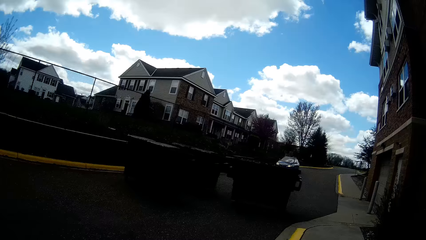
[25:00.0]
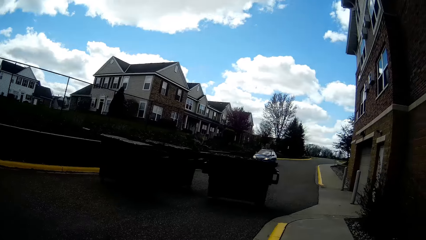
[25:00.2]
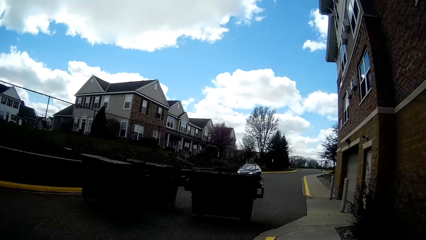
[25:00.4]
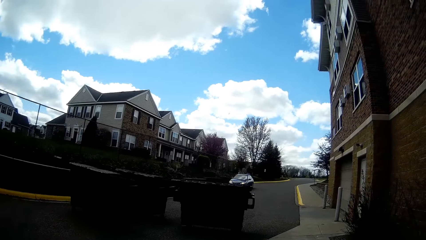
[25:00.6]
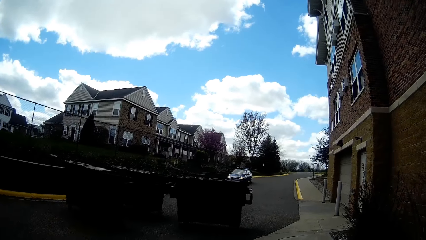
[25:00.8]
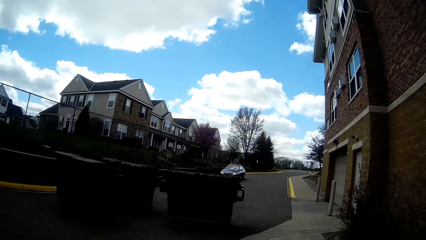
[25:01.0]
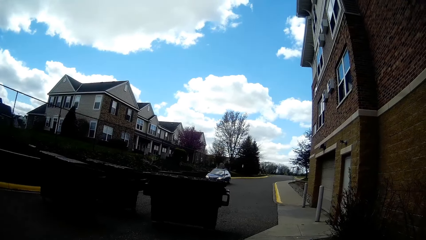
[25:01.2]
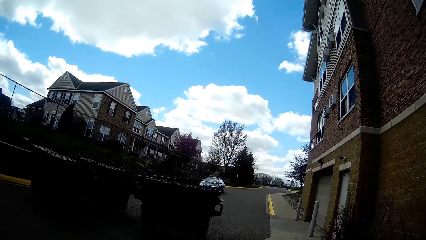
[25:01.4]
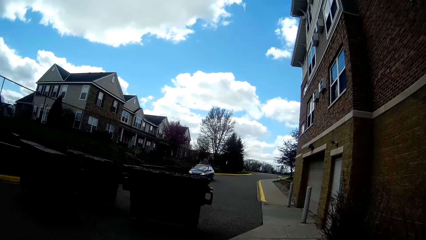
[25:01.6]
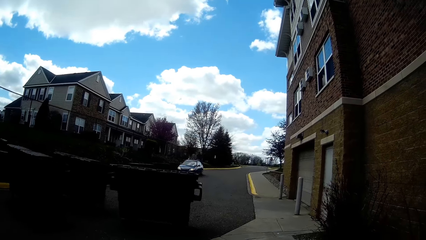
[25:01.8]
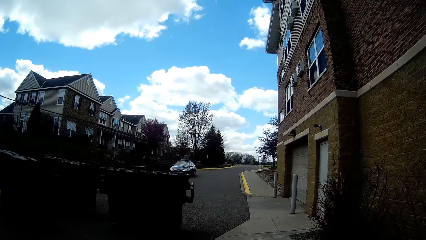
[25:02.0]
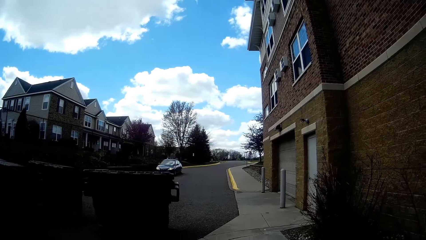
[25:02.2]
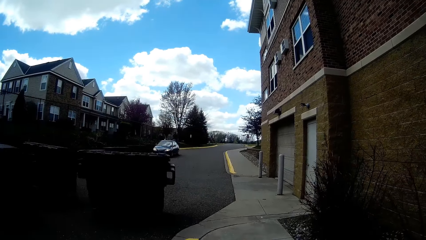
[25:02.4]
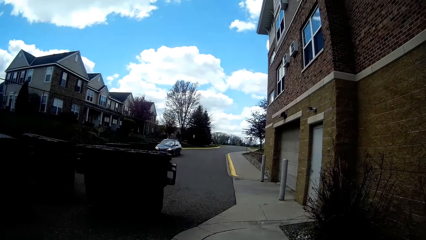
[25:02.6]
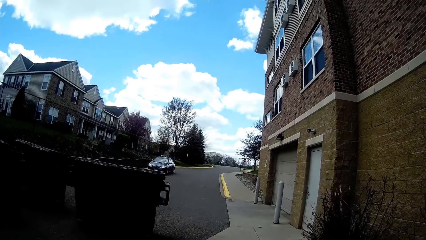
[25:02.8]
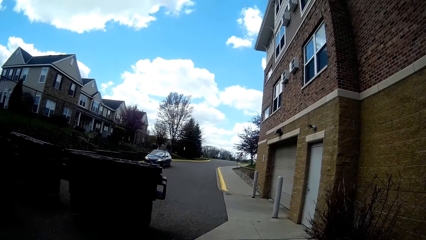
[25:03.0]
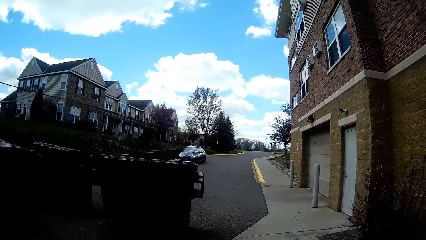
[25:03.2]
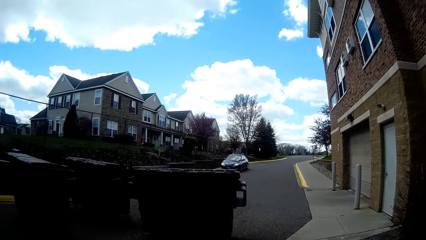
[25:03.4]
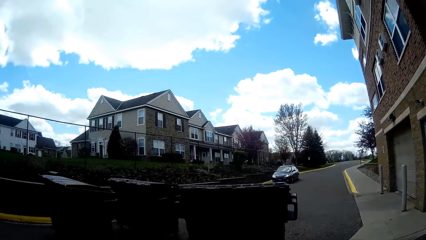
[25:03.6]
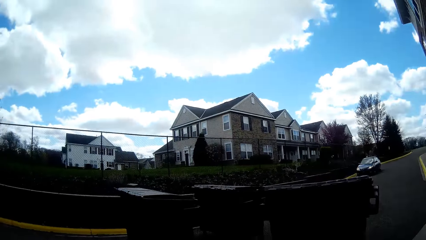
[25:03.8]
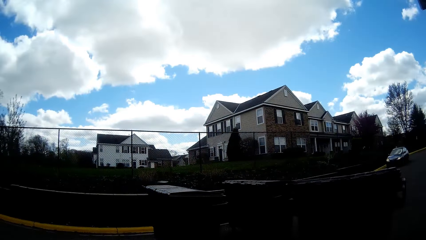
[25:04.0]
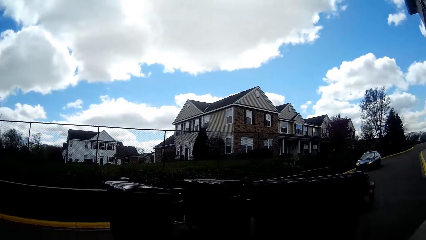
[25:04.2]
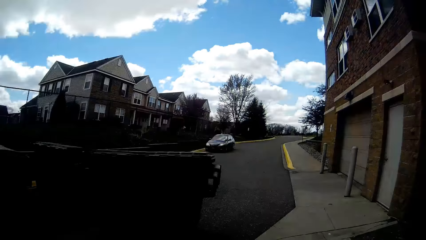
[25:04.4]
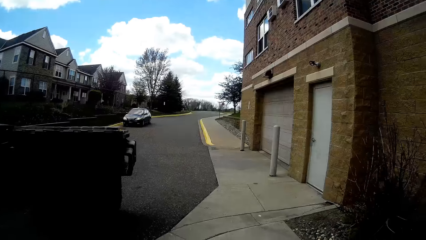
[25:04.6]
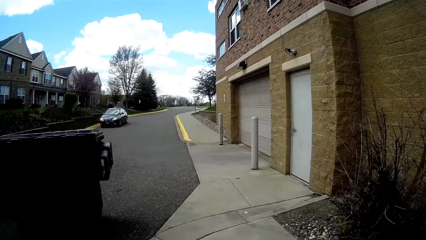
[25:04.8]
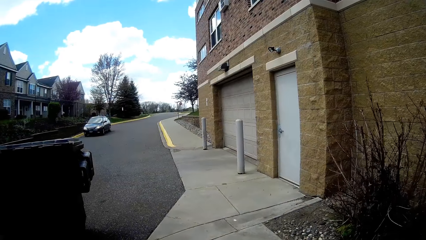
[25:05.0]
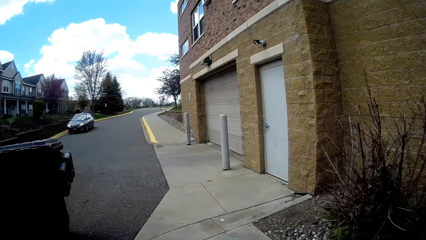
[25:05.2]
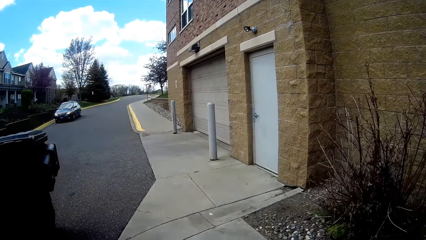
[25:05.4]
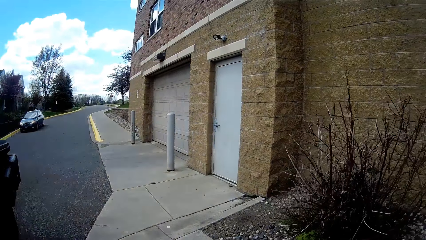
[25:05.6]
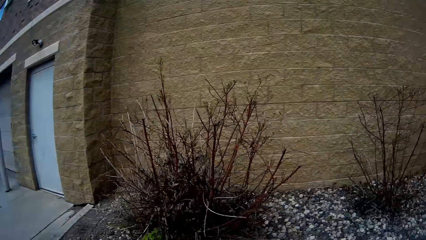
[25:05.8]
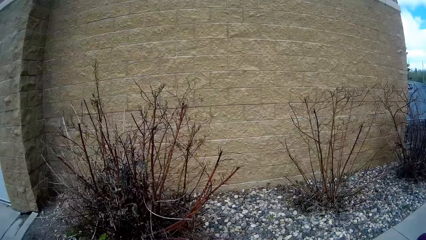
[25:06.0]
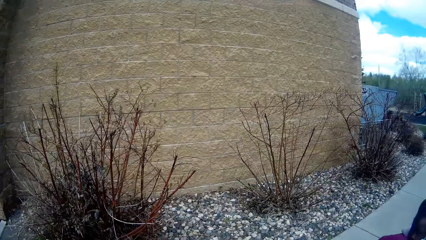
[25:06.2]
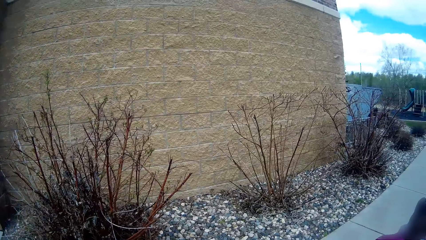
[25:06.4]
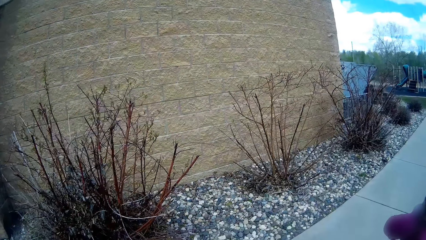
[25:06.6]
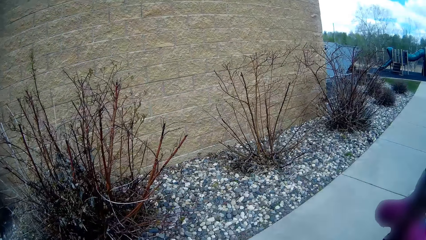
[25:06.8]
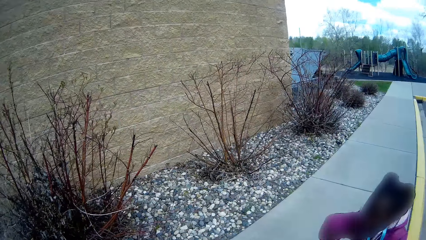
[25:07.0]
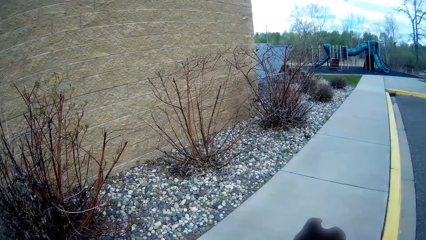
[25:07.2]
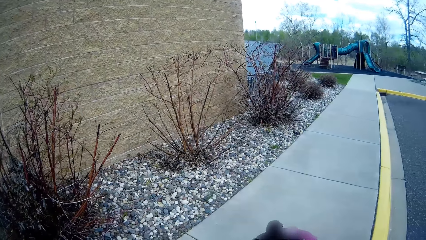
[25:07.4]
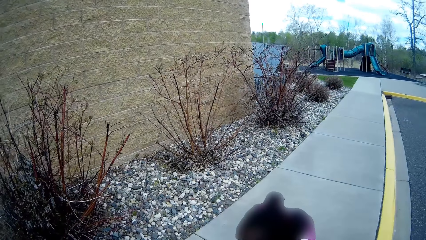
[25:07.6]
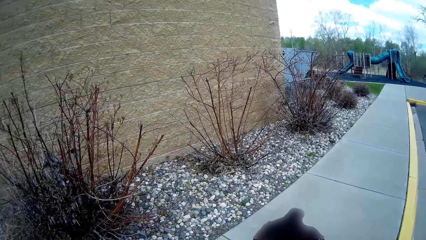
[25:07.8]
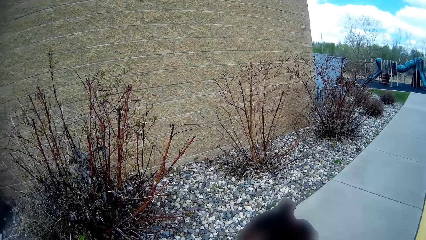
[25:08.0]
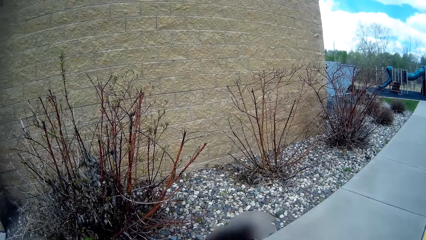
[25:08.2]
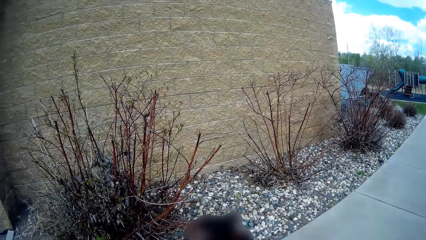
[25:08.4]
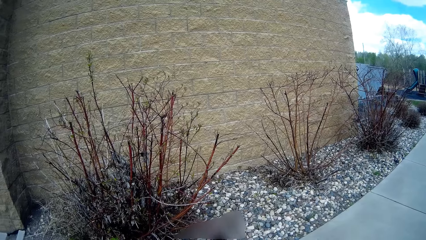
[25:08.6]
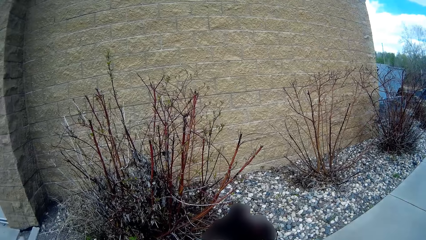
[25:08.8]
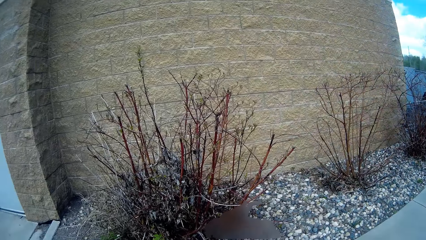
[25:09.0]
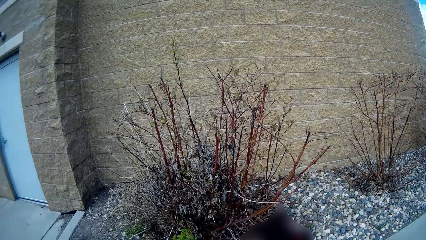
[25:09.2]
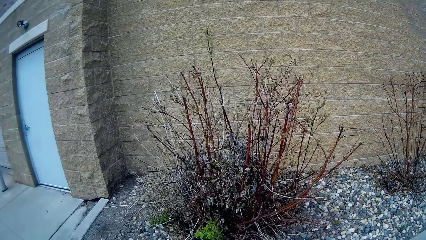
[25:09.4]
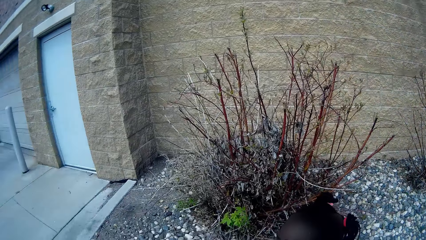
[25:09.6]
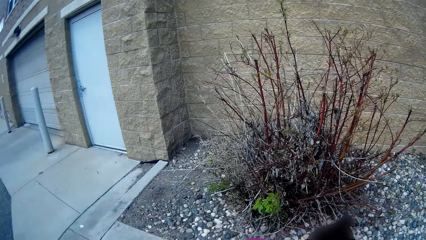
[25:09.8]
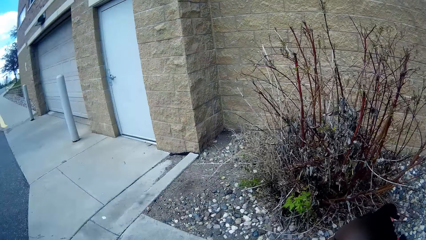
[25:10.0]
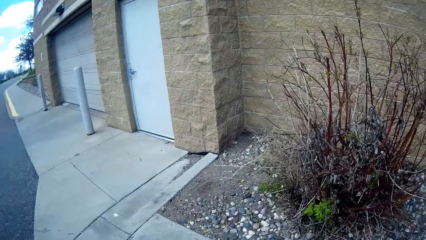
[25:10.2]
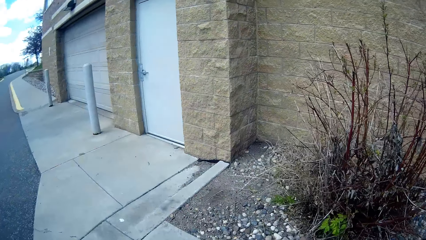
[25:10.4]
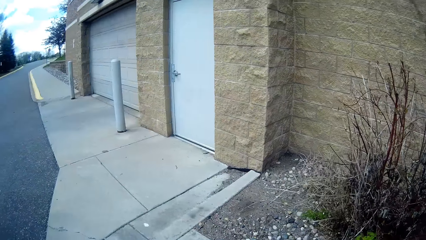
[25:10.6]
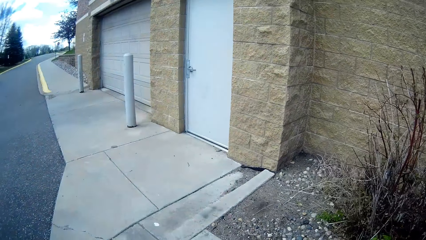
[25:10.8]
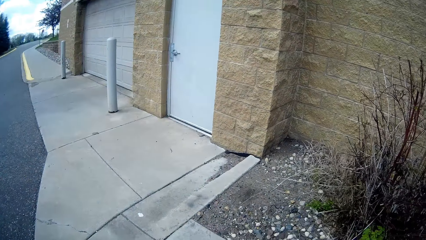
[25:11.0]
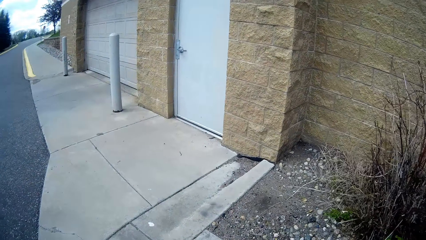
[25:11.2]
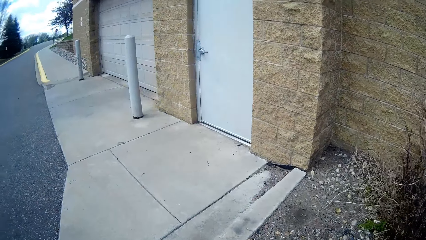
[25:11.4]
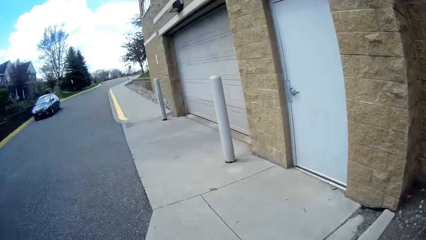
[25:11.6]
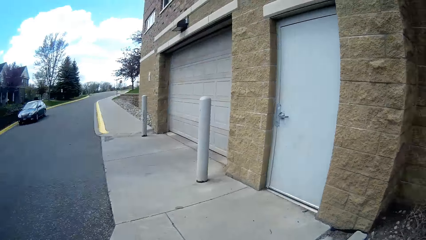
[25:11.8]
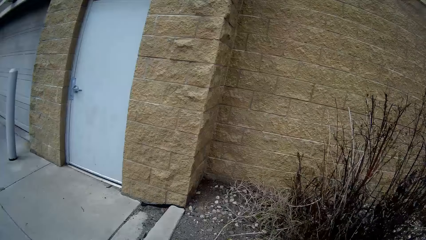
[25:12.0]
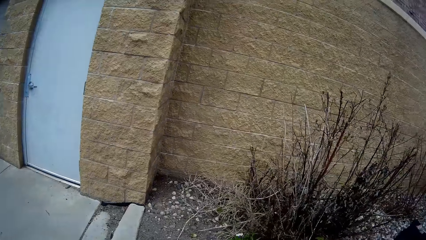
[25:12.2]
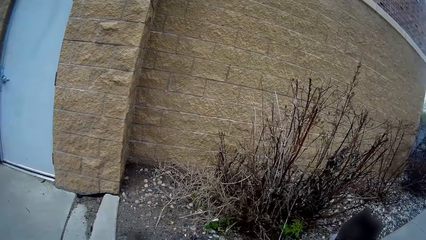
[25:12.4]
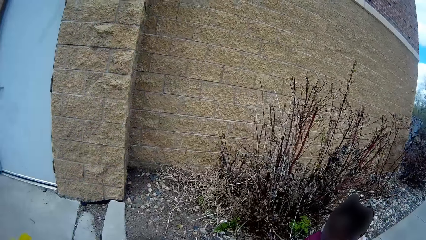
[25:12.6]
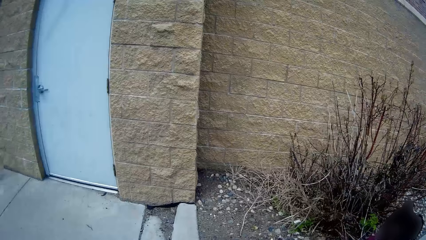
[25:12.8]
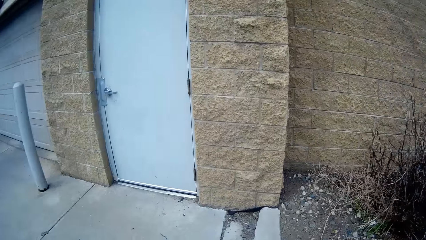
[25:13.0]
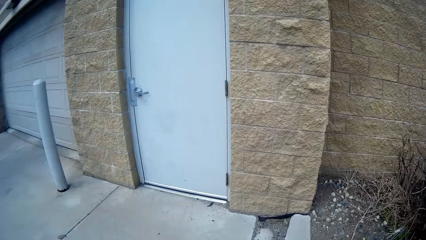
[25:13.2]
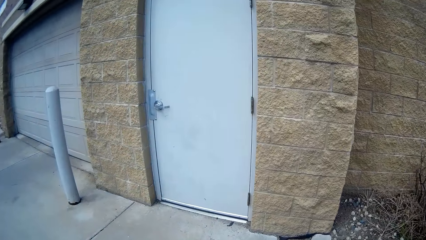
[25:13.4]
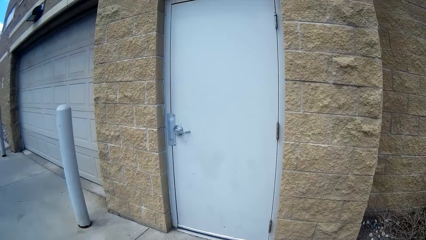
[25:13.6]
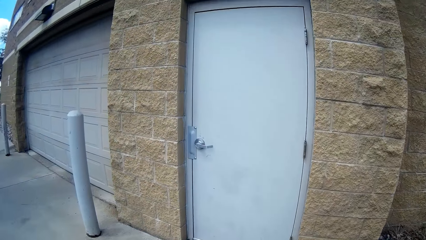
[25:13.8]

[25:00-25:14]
The camera wearer stares at a child. They converse with the child.

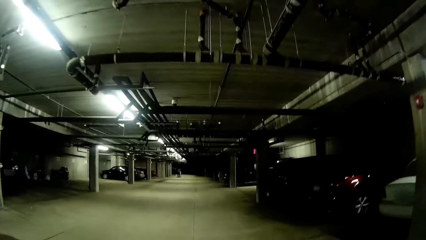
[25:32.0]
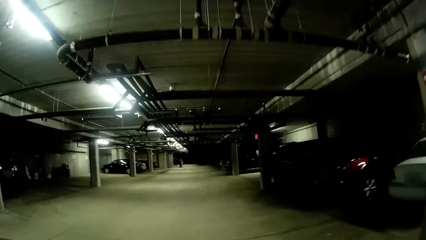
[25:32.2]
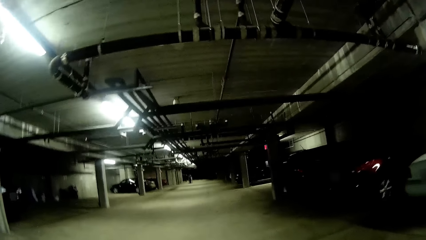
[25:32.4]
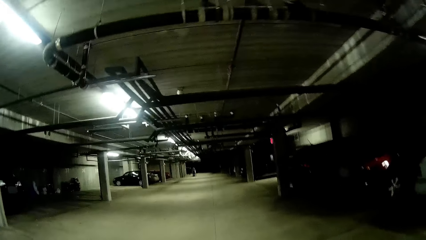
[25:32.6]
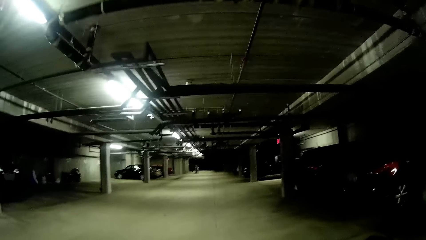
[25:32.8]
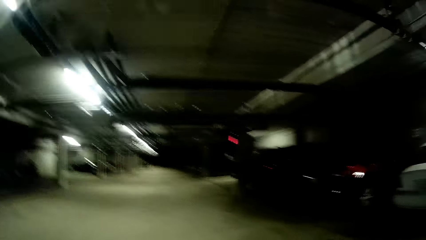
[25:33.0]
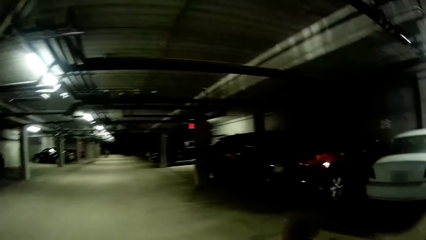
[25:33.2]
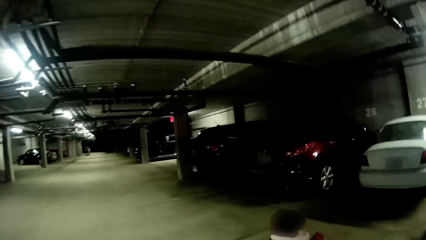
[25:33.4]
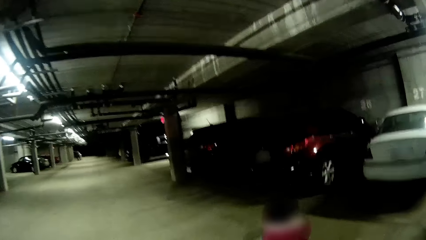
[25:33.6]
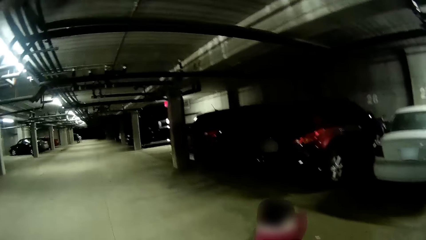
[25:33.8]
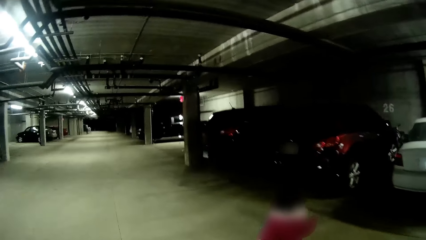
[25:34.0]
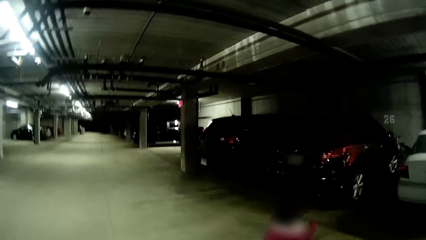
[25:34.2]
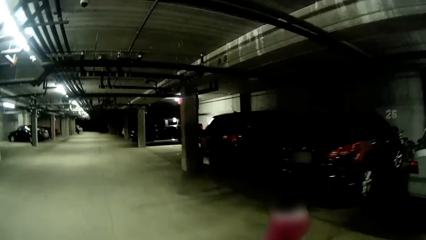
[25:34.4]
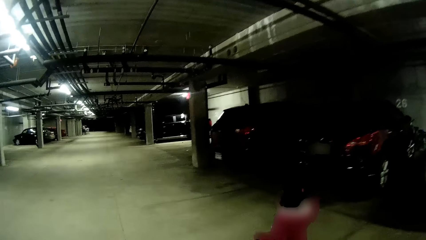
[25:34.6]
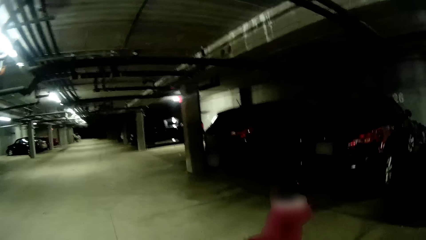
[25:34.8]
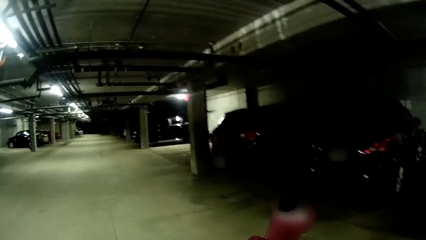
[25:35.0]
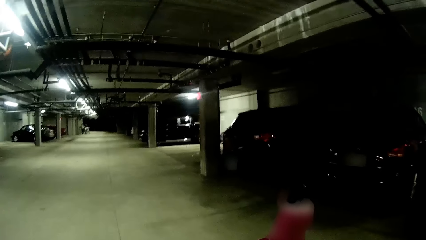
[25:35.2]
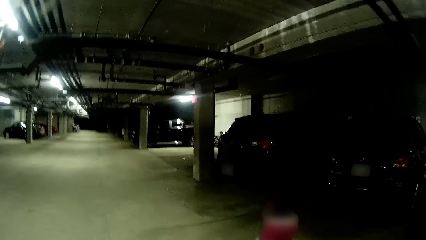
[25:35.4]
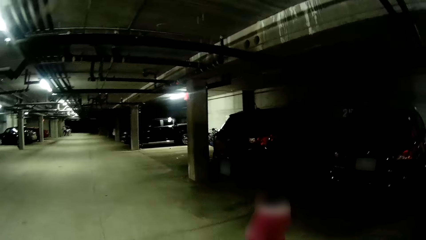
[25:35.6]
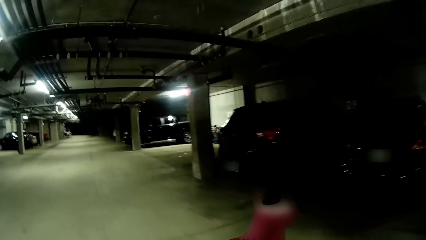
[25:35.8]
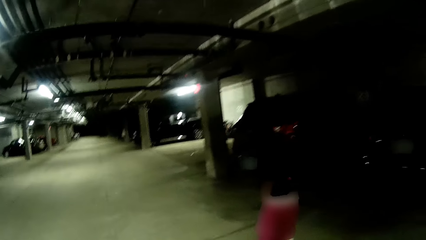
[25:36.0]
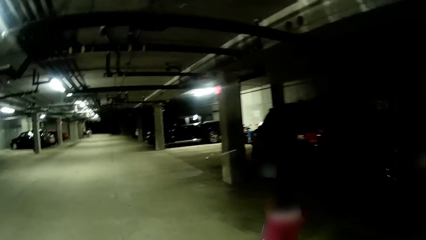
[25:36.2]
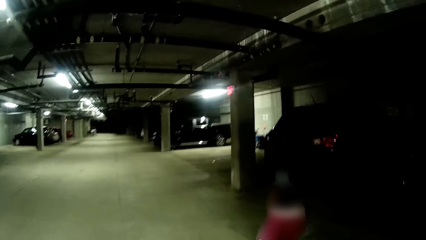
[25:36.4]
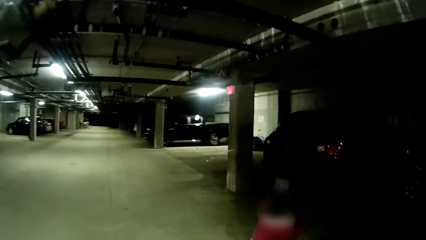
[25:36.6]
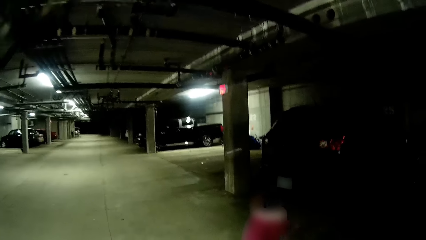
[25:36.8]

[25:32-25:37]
The camera wearer stares at a child.
